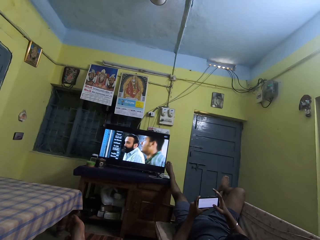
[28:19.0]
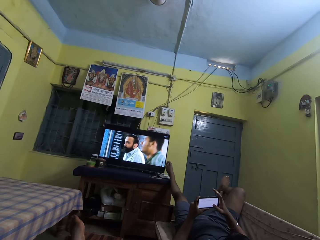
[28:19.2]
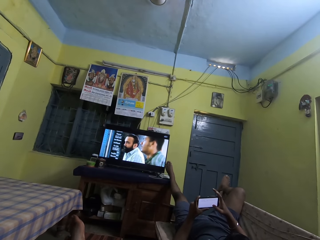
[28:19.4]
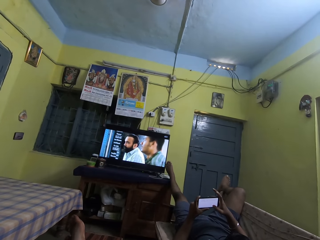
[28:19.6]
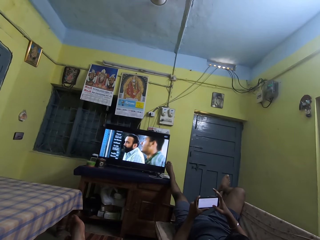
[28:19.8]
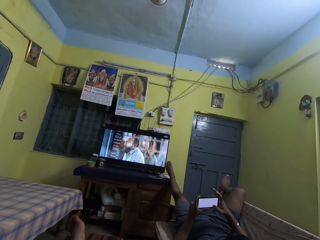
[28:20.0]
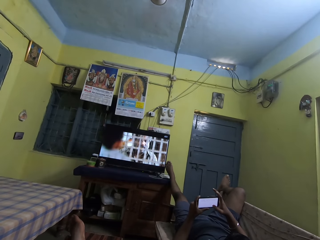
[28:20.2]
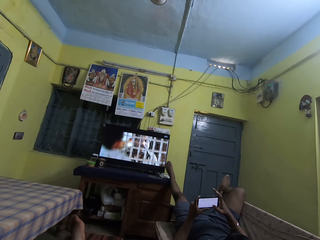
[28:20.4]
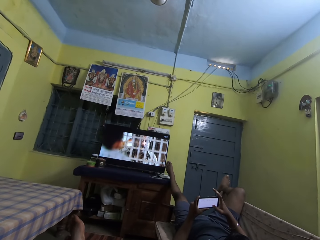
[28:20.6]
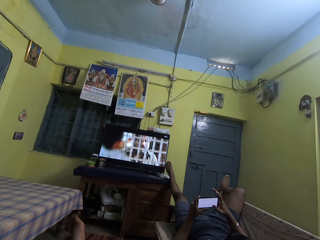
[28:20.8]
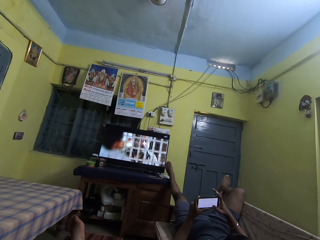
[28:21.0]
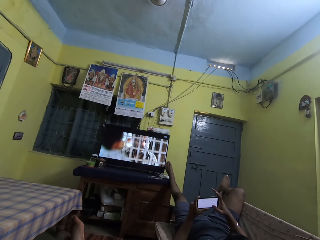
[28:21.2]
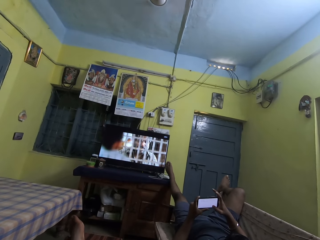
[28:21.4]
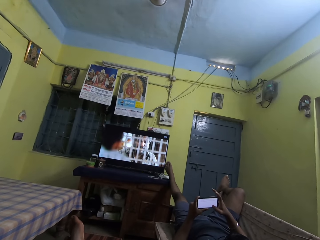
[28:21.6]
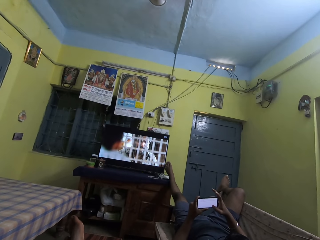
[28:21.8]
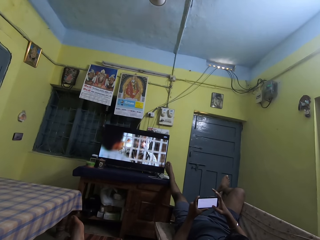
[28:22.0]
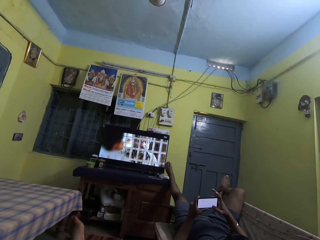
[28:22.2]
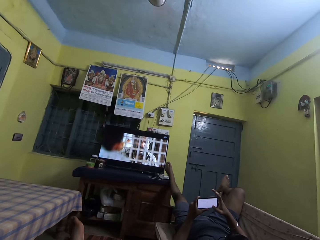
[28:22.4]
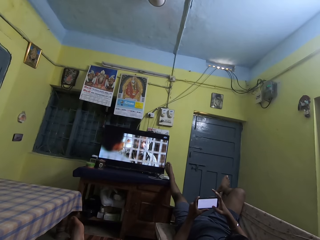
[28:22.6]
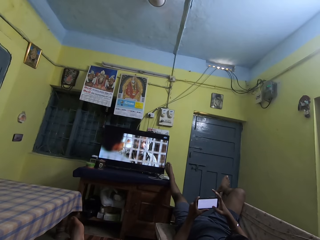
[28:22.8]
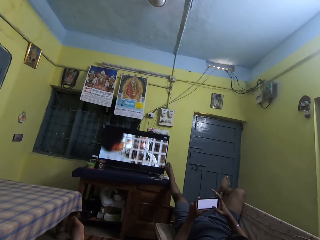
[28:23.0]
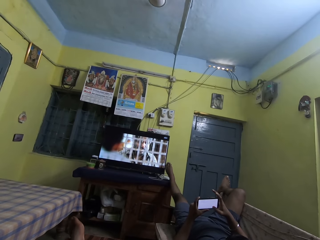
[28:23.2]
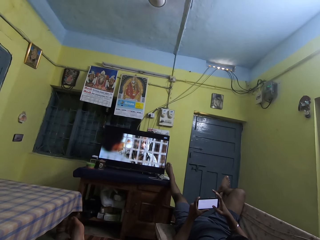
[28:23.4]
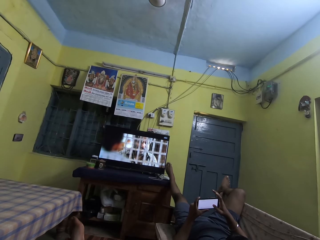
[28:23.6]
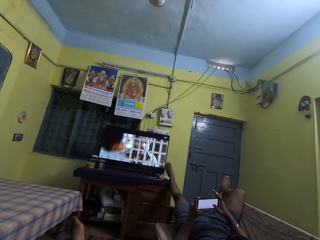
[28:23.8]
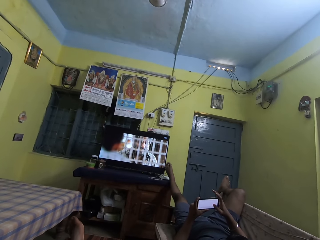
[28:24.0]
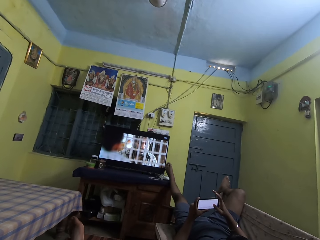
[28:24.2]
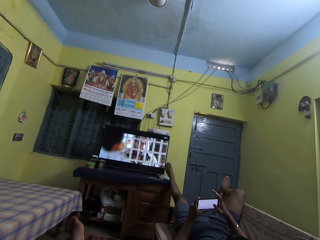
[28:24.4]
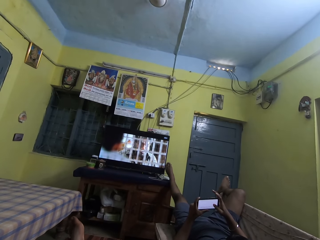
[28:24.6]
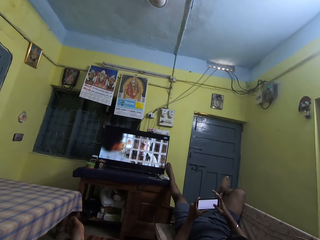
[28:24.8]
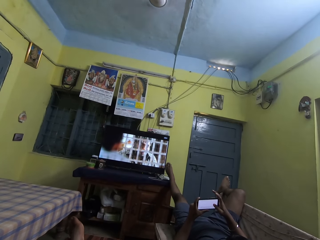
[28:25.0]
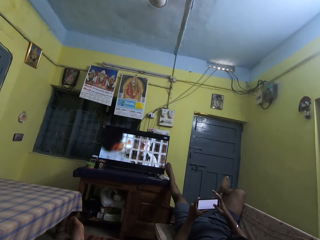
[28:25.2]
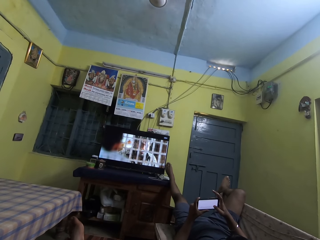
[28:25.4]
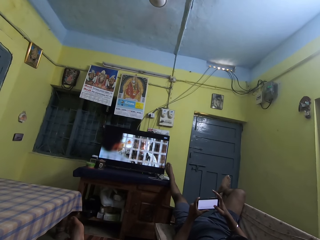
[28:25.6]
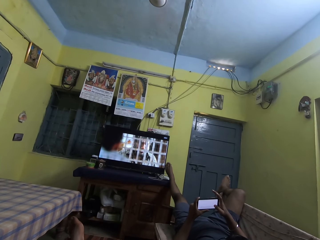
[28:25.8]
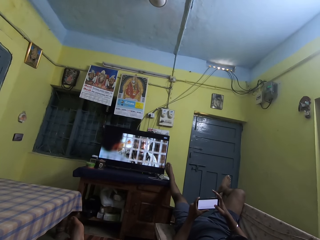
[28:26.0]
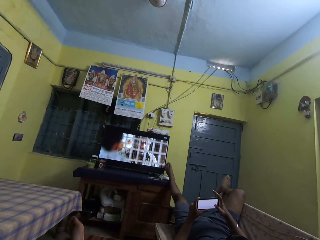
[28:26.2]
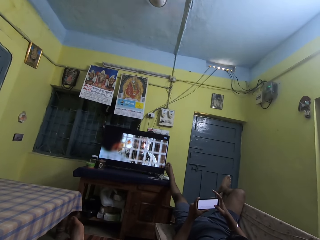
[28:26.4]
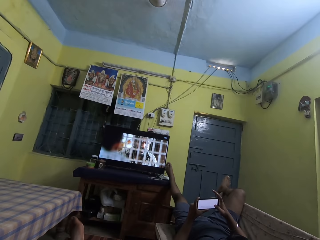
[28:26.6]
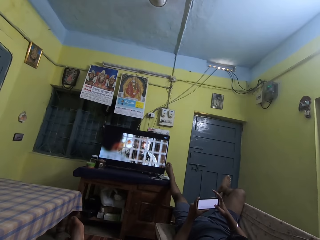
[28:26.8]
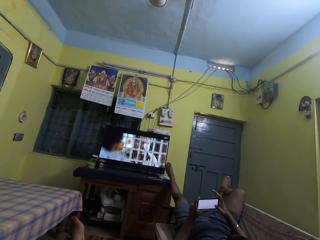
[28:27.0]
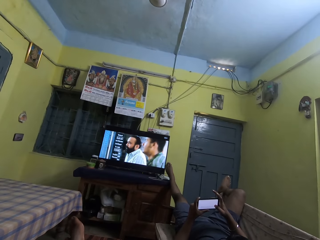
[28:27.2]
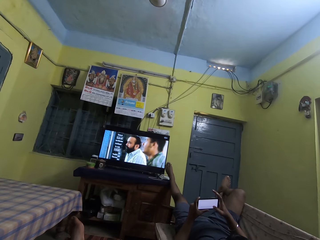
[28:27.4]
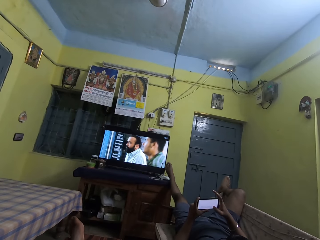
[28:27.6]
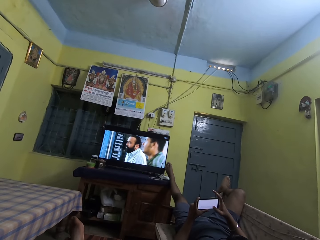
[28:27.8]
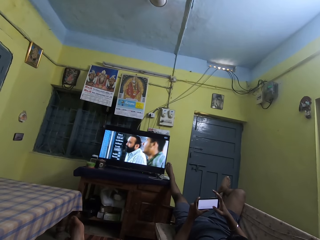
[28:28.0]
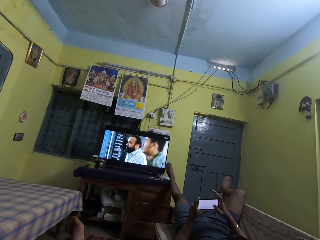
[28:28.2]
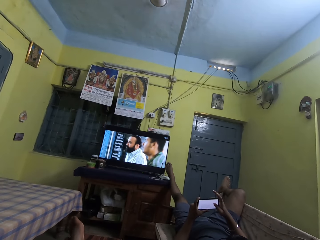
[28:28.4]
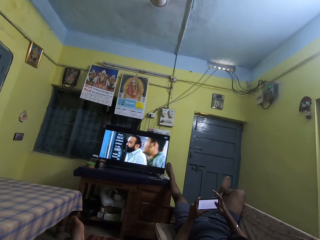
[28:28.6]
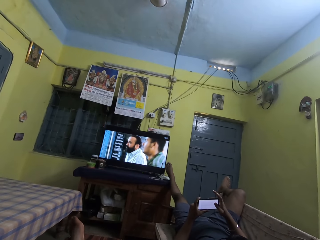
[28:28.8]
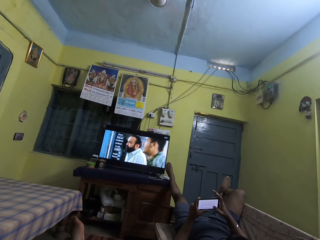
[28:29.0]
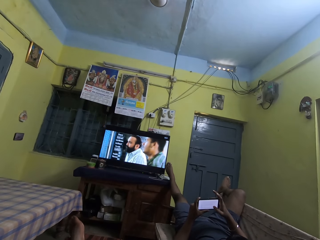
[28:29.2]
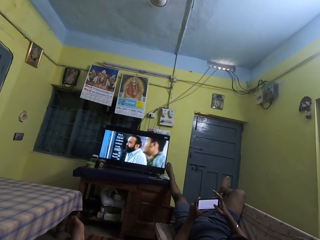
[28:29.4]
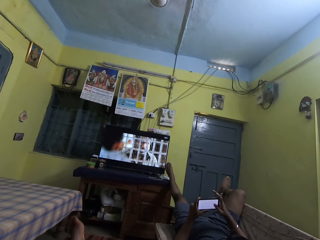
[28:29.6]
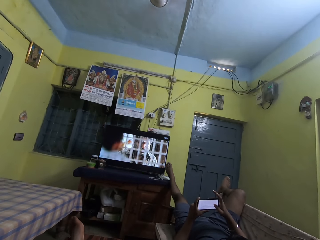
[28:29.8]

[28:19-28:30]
The man scrolls through the screen of the phone with his right thumb.

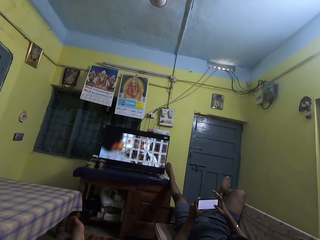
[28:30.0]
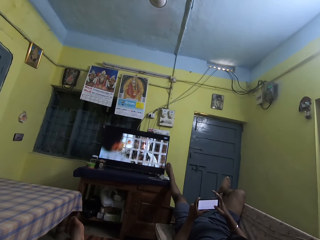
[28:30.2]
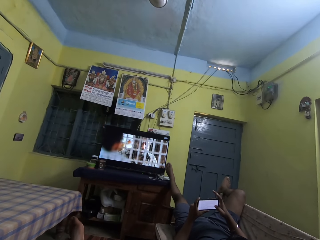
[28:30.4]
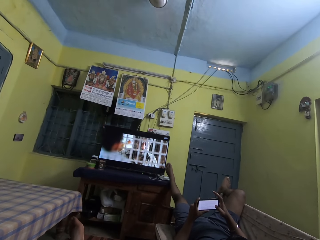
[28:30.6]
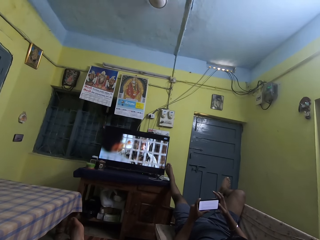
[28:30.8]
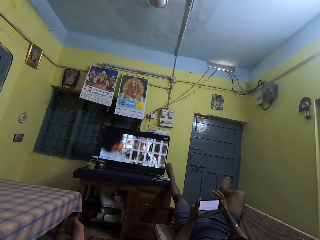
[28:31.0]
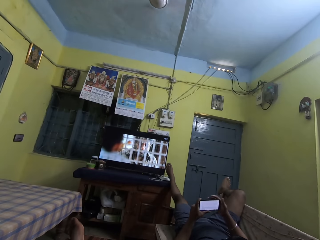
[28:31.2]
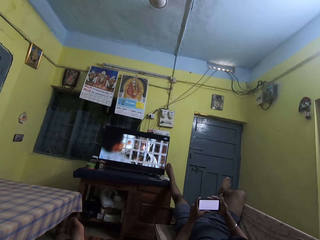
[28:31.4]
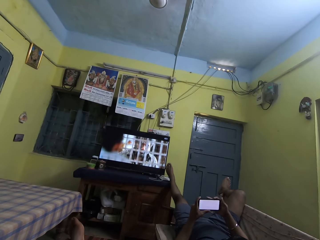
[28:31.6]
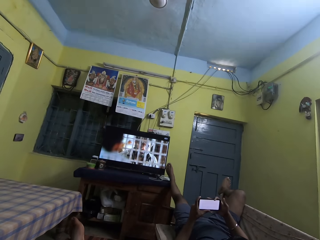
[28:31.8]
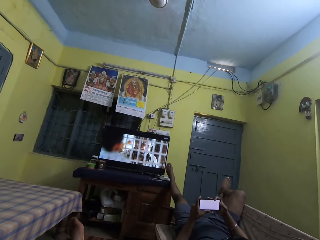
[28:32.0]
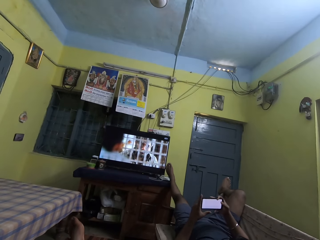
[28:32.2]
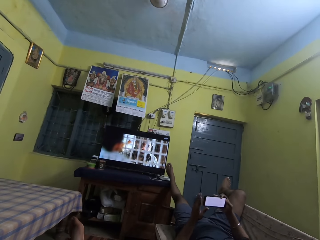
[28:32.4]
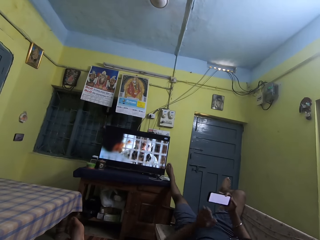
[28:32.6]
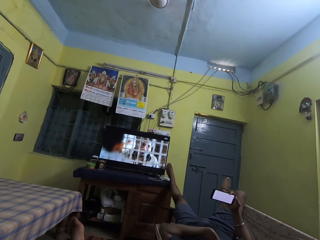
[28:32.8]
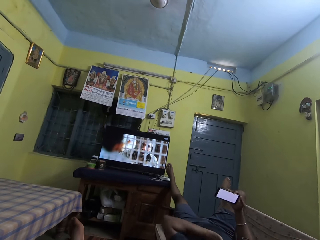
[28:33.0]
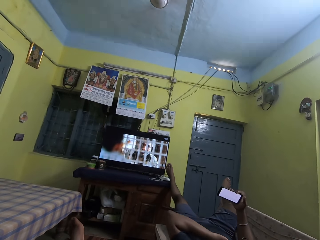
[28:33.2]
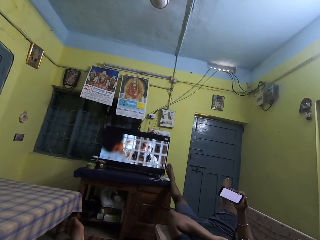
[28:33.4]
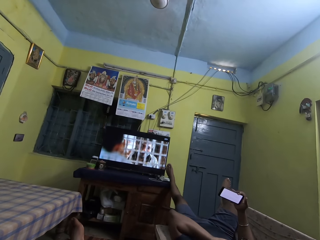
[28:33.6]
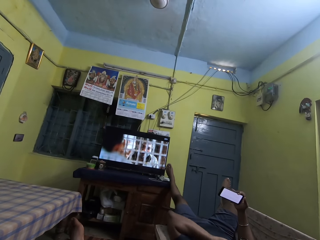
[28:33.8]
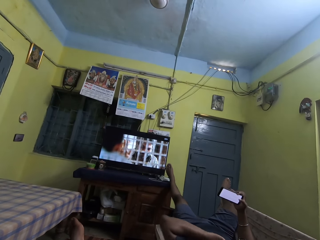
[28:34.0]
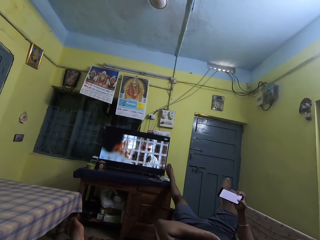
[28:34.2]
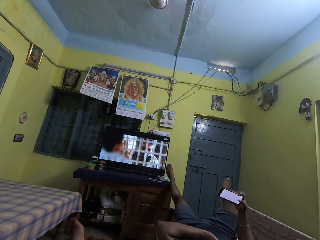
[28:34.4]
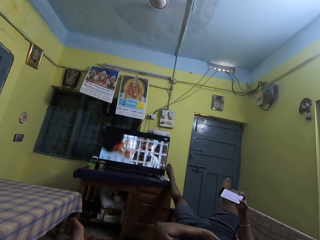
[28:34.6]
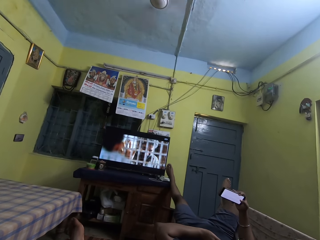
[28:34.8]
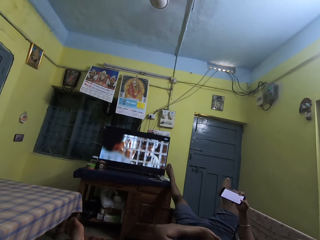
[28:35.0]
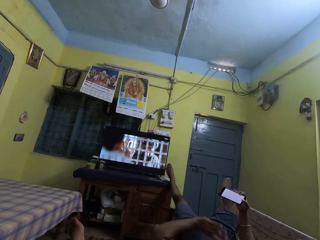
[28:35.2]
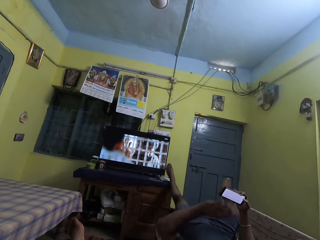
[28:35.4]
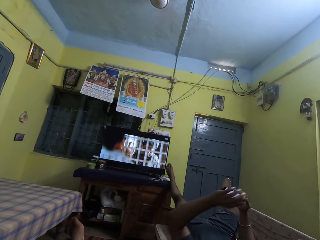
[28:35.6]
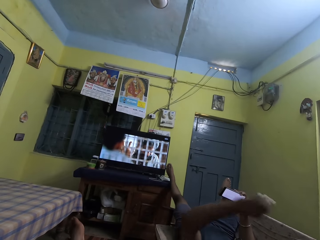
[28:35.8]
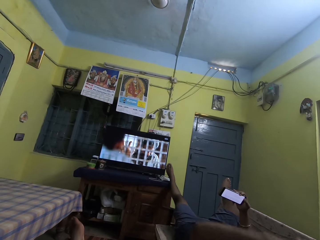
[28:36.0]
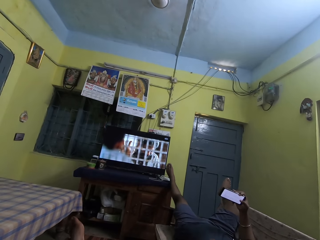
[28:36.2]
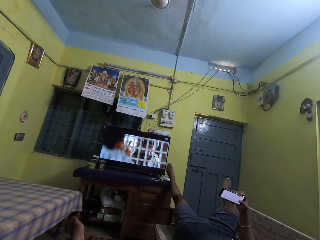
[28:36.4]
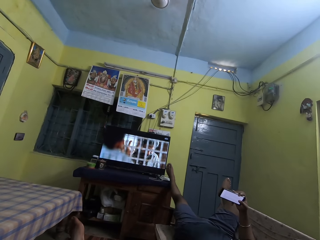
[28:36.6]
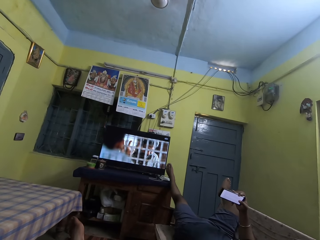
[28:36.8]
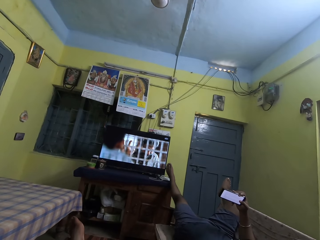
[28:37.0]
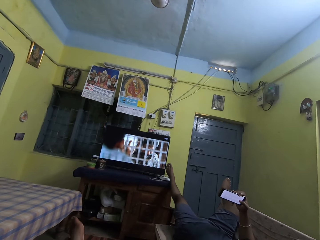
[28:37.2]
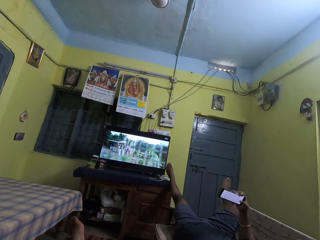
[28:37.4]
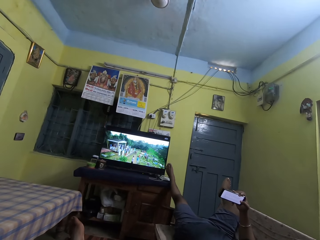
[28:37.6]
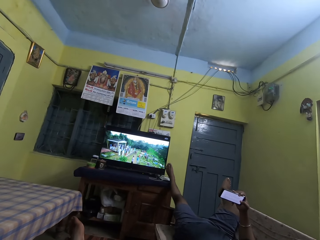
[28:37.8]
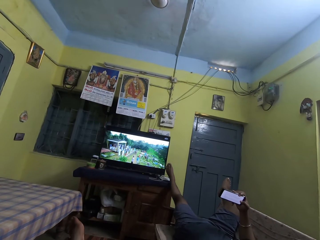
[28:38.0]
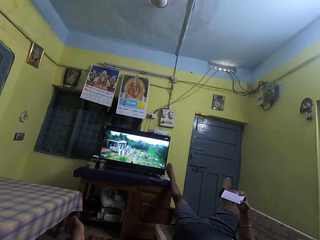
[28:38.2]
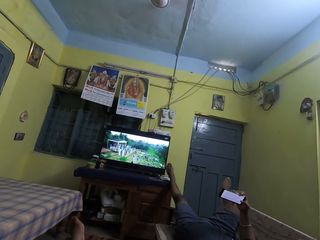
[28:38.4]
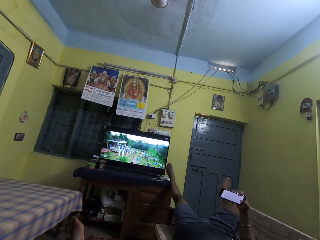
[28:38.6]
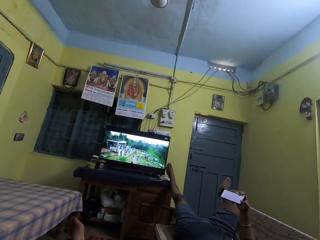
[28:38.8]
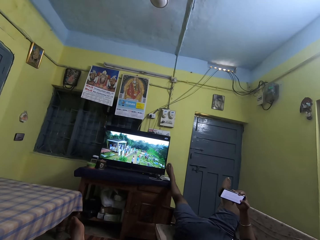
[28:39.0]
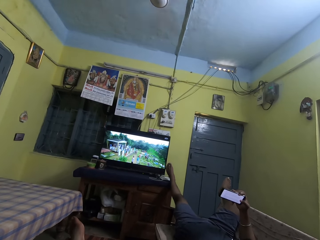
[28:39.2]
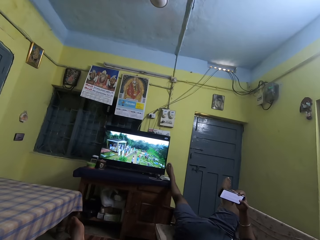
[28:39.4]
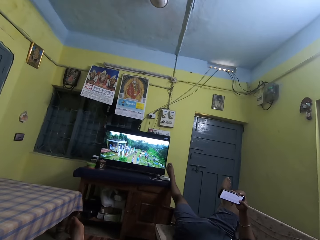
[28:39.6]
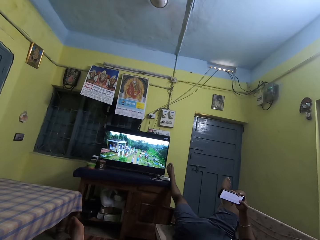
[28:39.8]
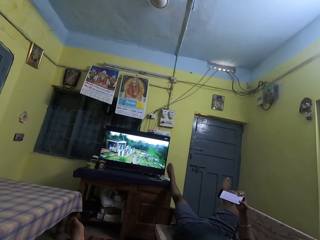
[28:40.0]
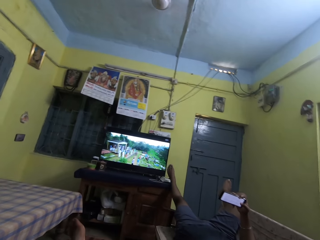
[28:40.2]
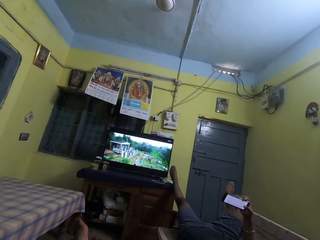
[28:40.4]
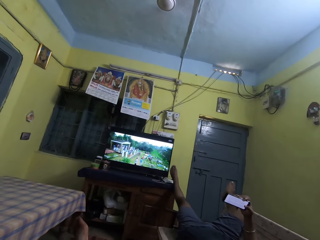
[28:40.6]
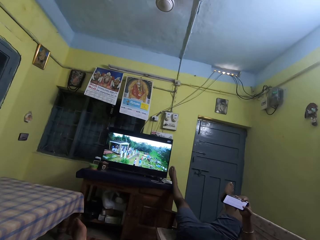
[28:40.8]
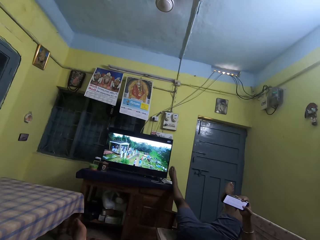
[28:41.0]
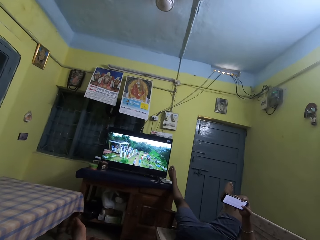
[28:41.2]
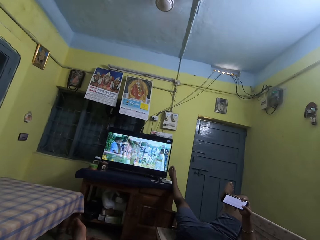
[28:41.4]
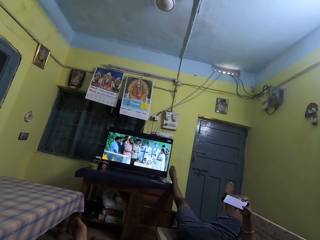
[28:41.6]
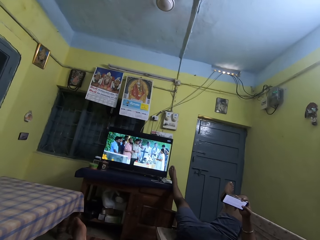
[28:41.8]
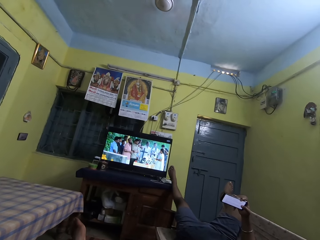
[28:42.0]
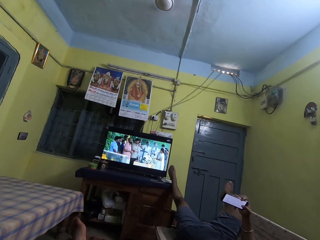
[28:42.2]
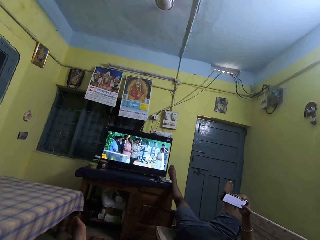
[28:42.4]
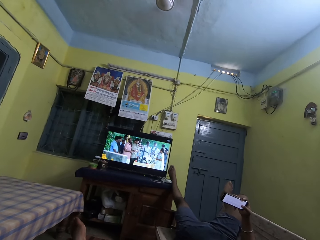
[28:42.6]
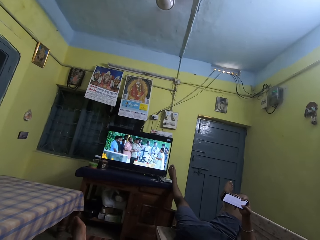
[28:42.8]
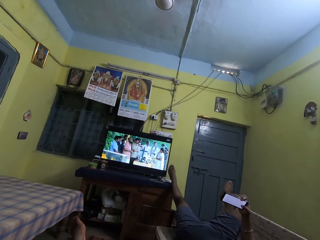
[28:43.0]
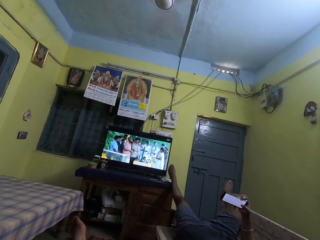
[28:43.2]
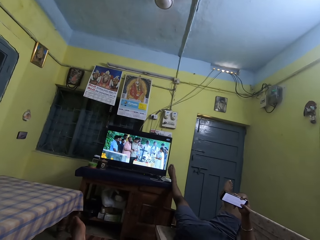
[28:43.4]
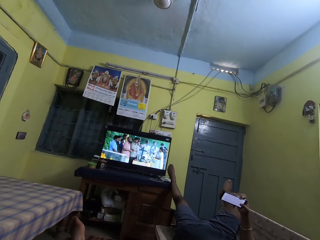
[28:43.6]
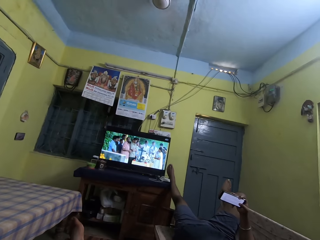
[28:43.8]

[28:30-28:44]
The man removes his left hand from the phone. The man raises his left hand toward his face. The man raises his left hand from his face. The man drops his left hand on the arm rest chair.
